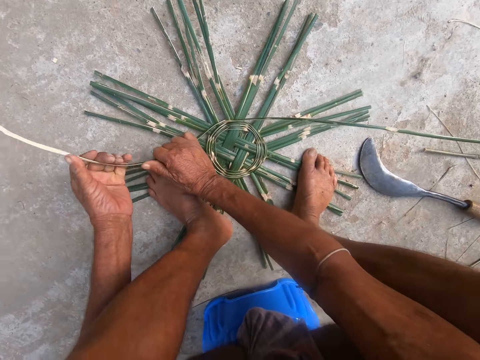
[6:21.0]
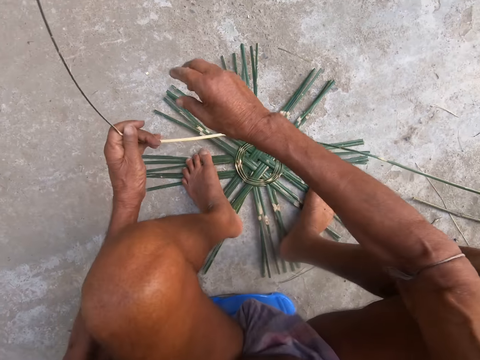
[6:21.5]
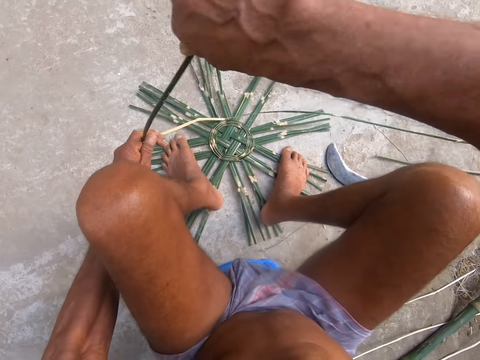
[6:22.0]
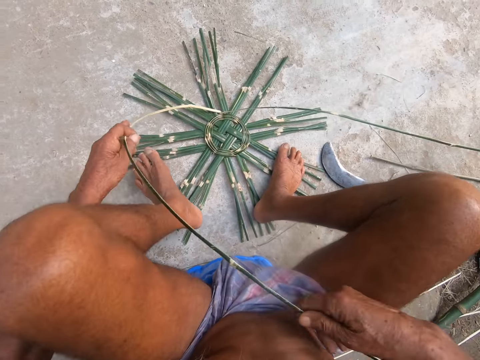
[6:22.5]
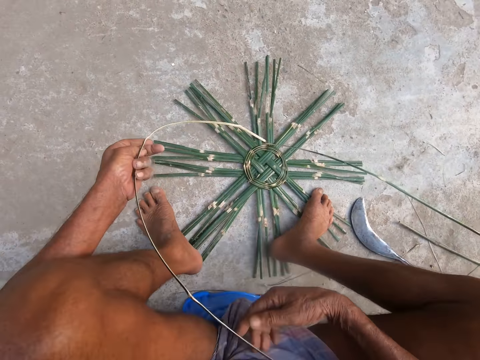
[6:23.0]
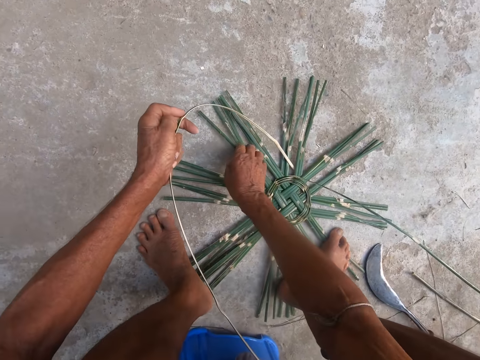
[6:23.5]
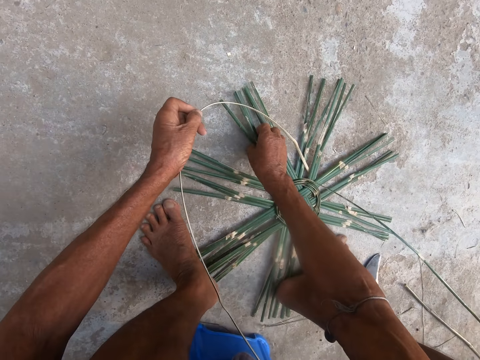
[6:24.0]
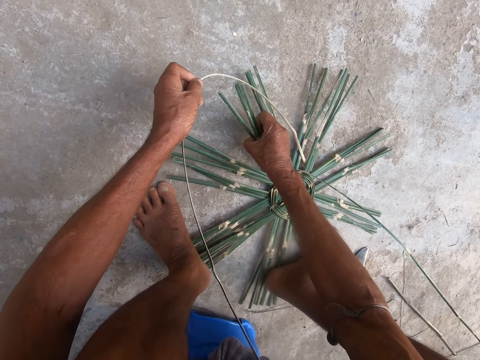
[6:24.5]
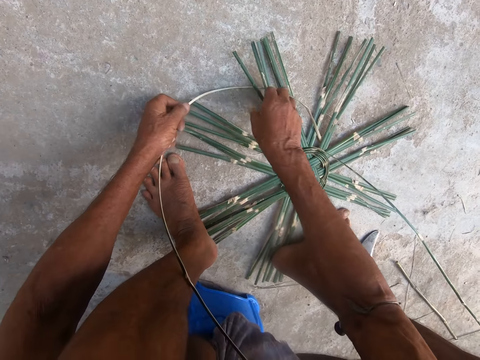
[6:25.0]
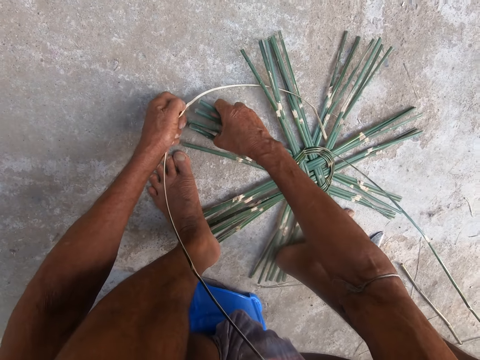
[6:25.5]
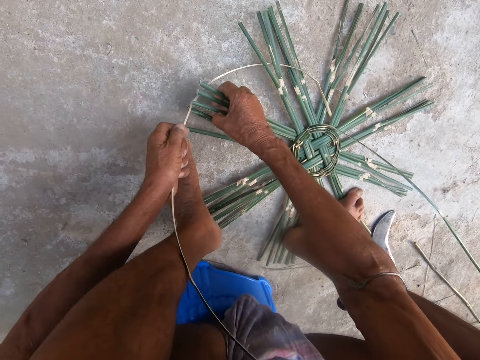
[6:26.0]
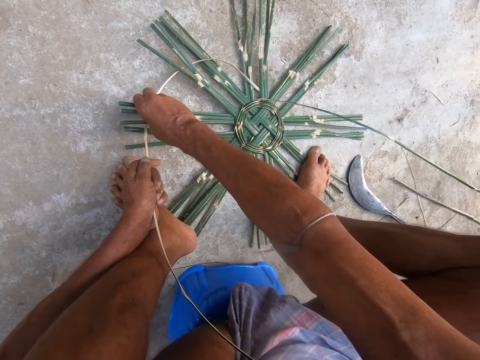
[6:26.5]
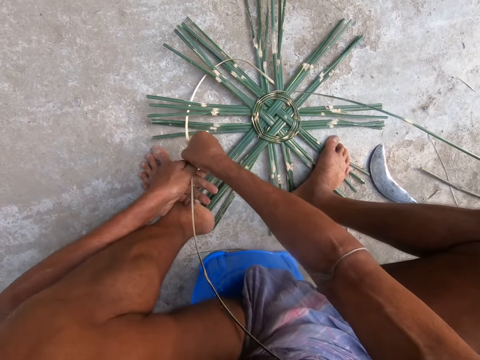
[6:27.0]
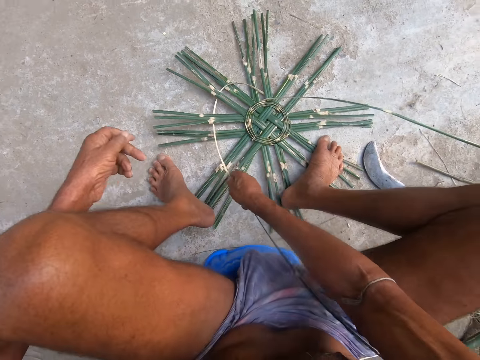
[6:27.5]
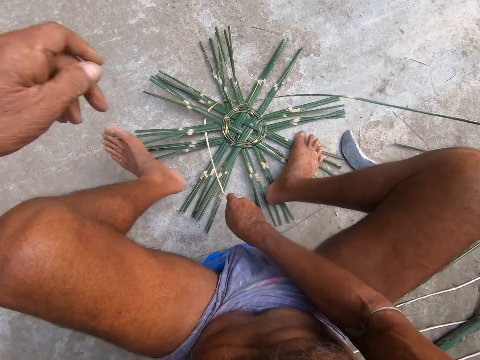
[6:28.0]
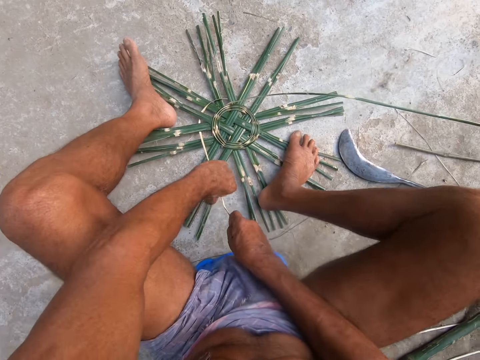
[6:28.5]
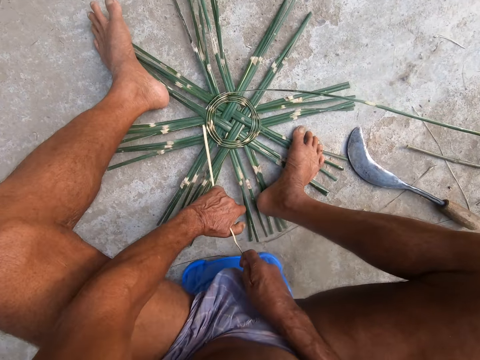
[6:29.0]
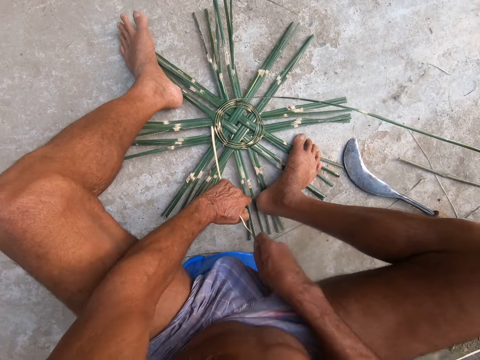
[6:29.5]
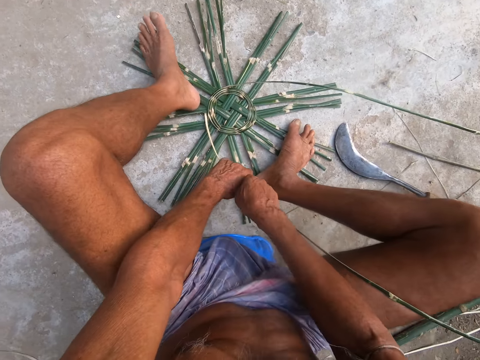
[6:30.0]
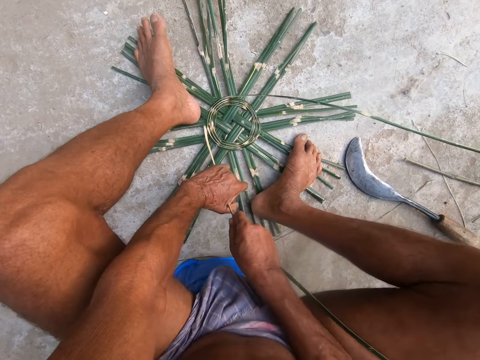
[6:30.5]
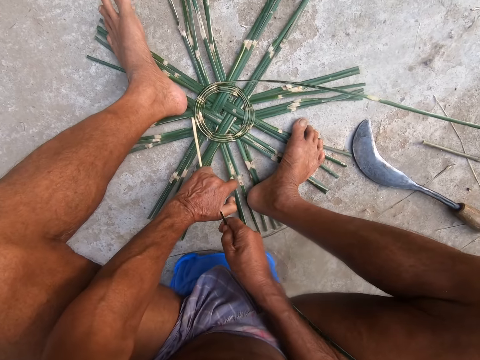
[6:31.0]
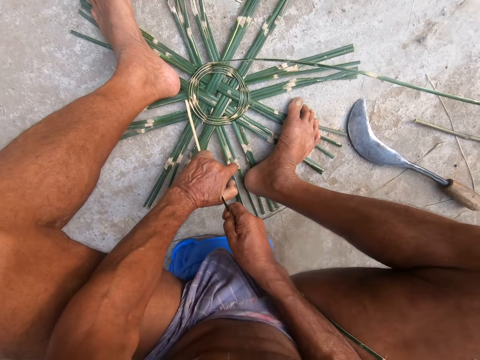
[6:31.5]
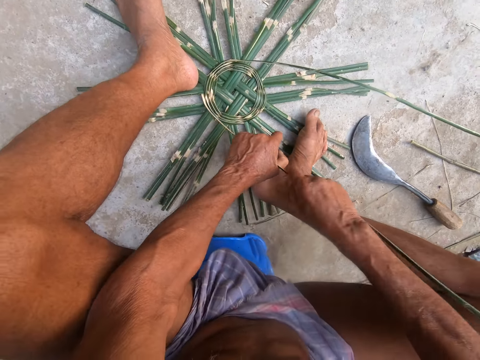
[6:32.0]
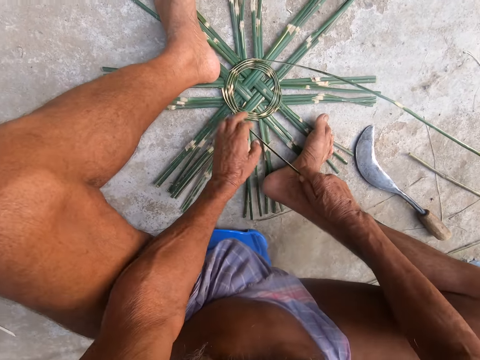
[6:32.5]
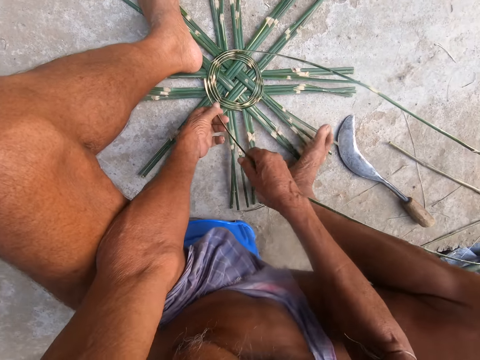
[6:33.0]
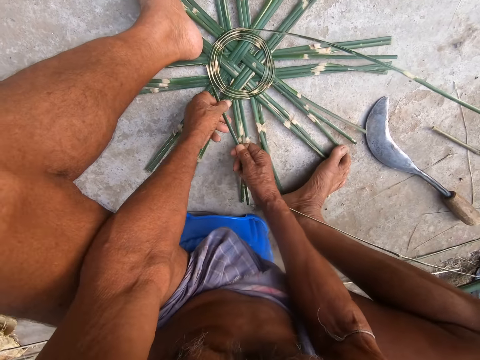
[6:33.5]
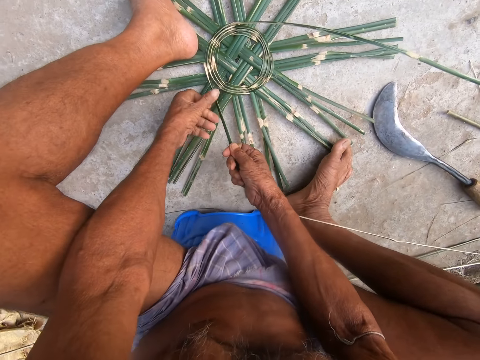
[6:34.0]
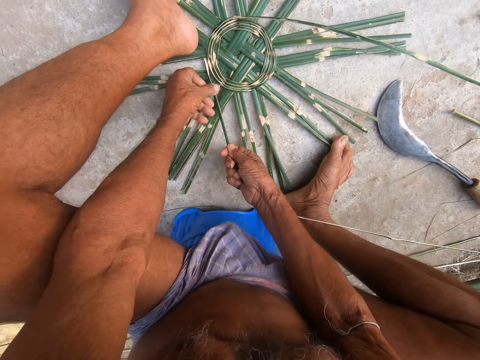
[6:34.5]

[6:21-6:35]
The camera wearer holds the bamboo straw in his hands. He turns the bamboo straw in his hands. He picks the basket from the ground with his right hand. He weaves the basket with the bamboo straw in his left hand. He picks the basket from the ground with his right hand. He weaves the basket with the bamboo straw in his left hand. He pulls the bamboo straw with his hands.

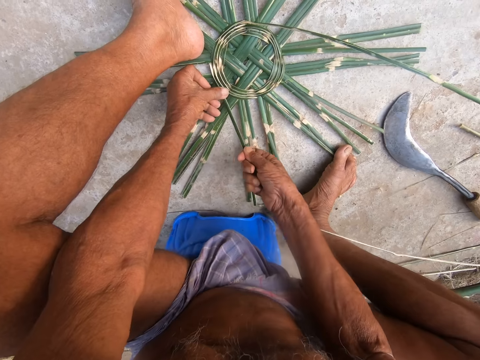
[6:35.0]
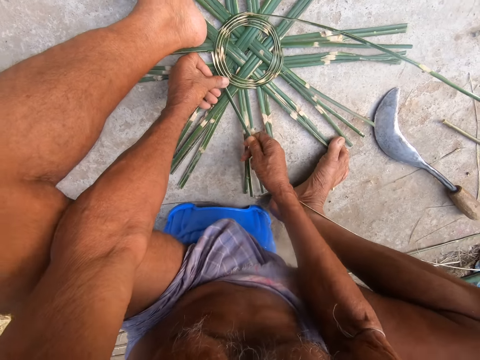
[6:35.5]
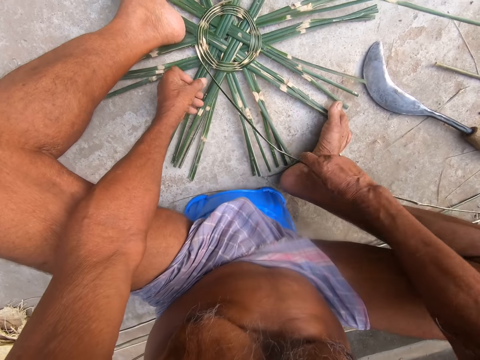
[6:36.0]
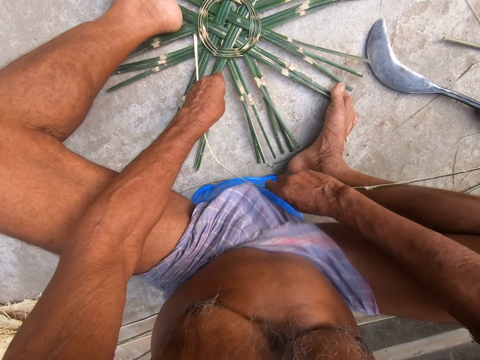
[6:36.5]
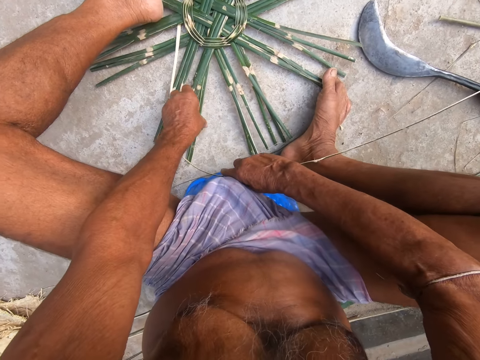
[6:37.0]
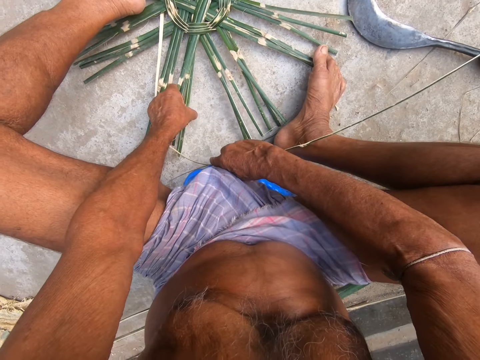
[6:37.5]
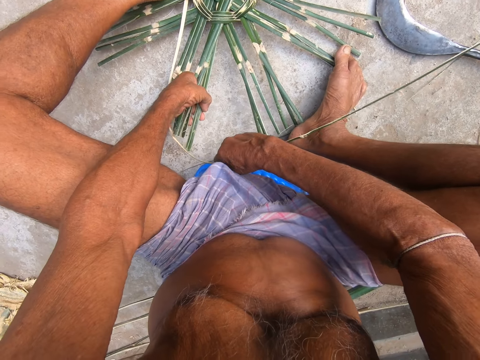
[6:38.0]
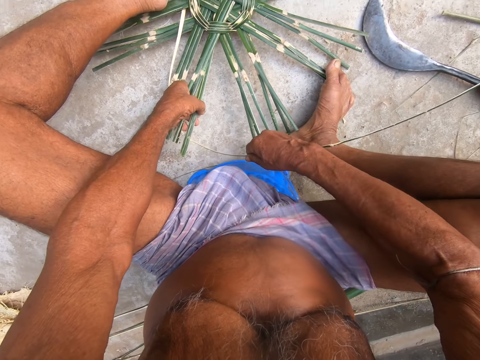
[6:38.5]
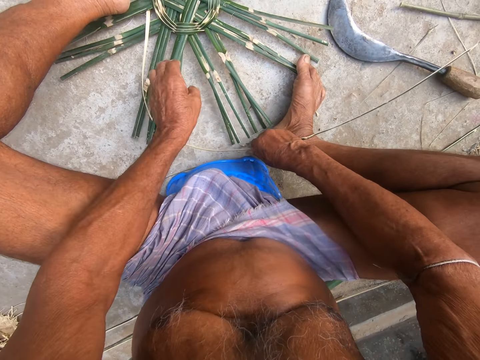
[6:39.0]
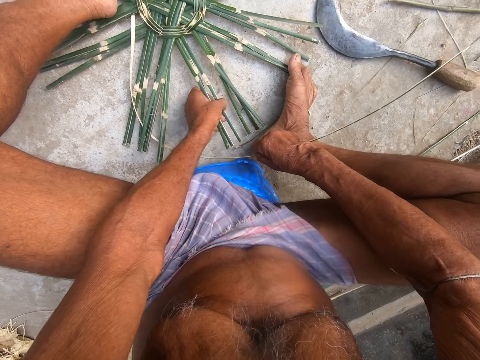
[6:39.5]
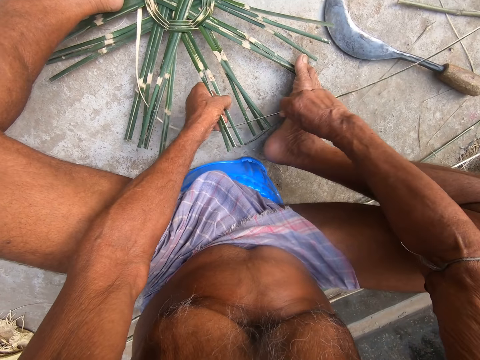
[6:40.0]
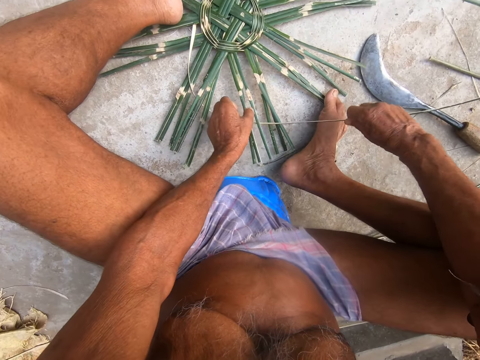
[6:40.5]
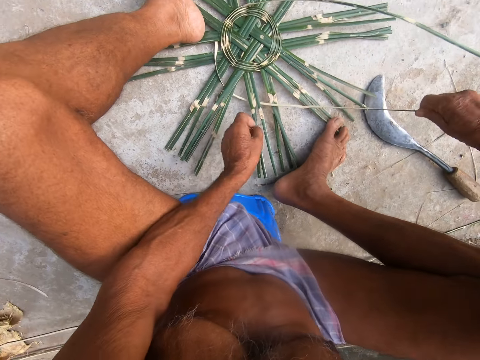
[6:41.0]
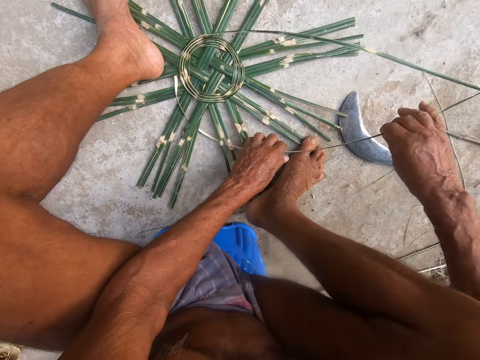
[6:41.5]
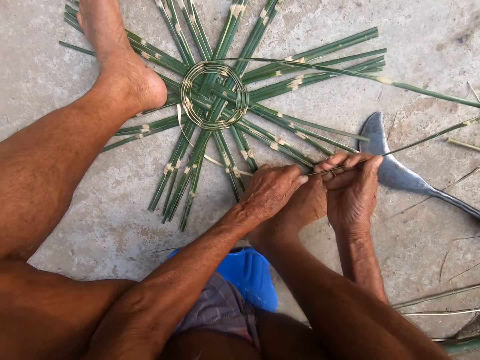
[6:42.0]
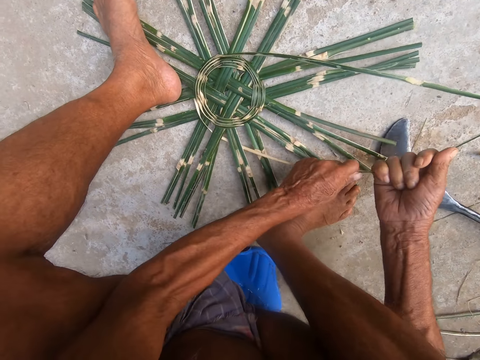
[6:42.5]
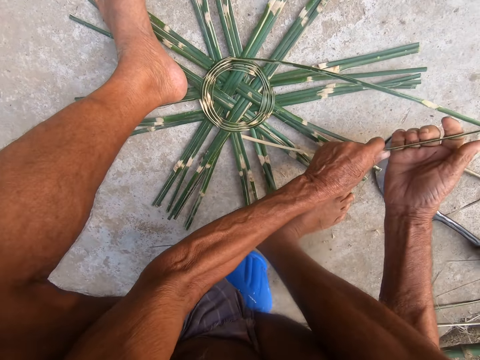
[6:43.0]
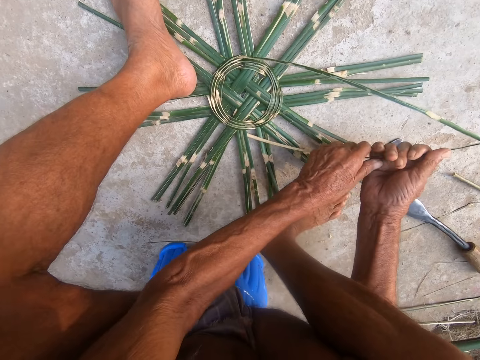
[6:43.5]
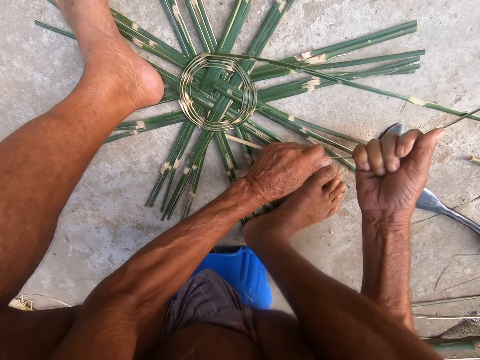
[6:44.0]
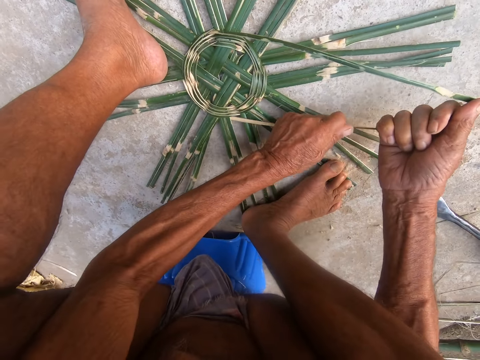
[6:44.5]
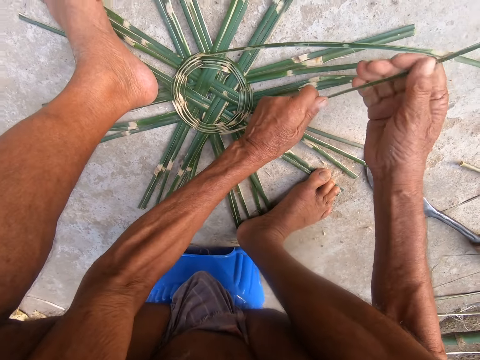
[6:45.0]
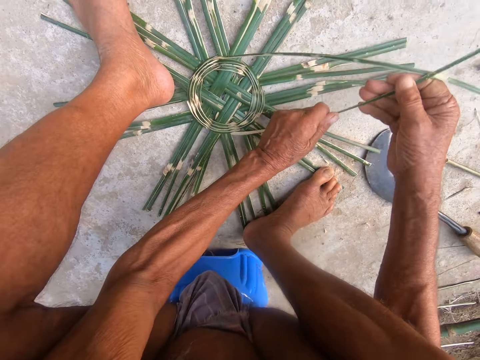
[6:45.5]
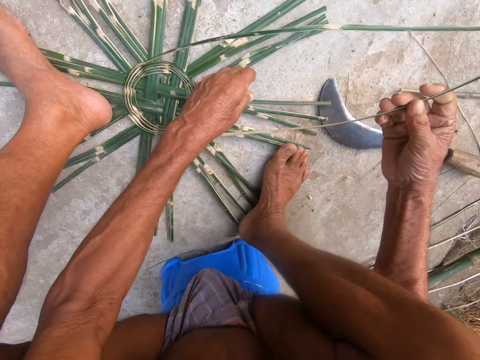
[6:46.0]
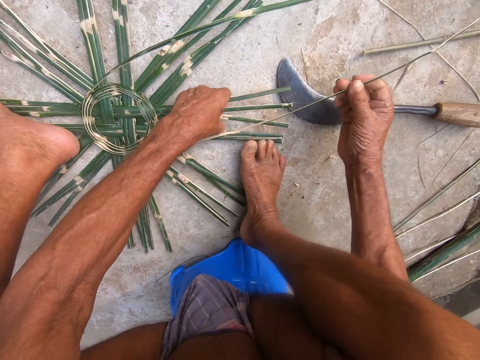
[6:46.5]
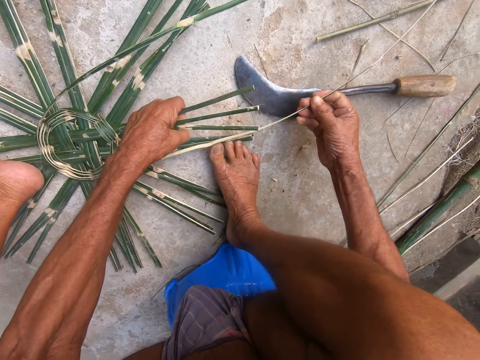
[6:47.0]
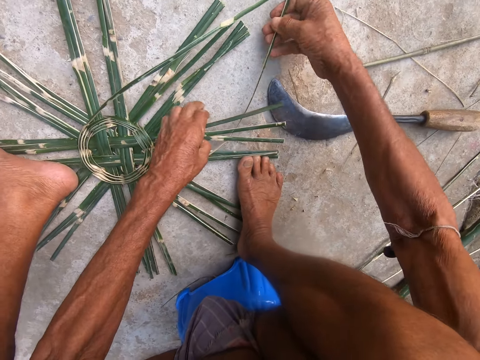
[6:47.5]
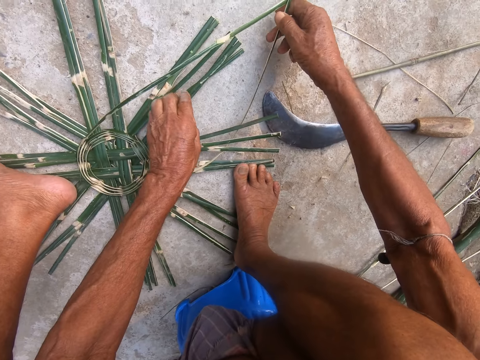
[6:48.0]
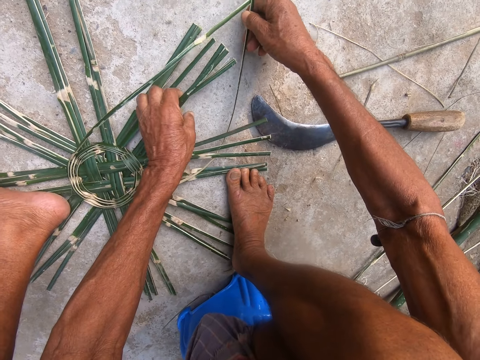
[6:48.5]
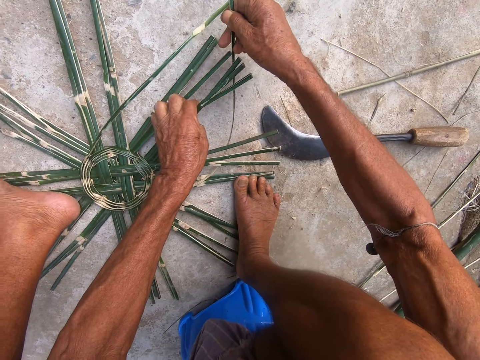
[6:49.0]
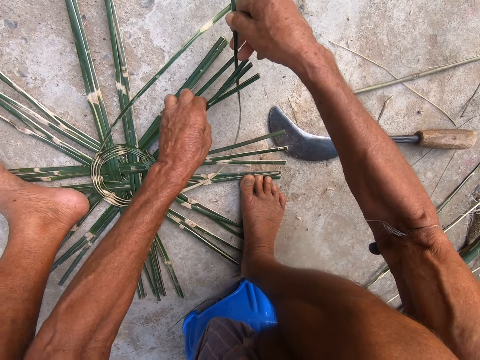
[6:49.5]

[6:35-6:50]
The camera wearer picks the basket from the ground with his left hand. He weaves the basket with the bamboo straw in his right hand. He picks the basket from the ground with his left hand. He weaves the basket with the bamboo straw in his right hand. He holds the bamboo straw in his hands. He pulls the bamboo straw in his hands. He lifts the basket from the ground with his left hand. He weaves the basket with the bamboo straw in his right hand. He lifts the basket from the ground with his left hand. He weaves the basket with the bamboo straw in his right hand.
